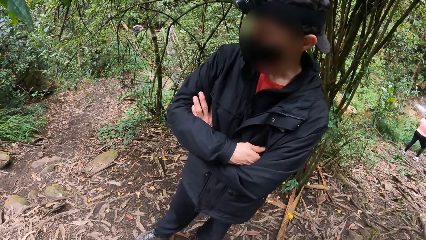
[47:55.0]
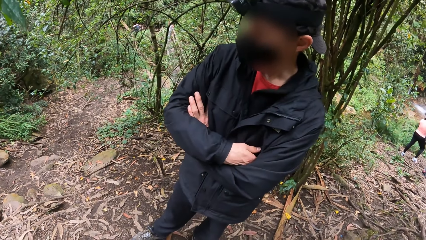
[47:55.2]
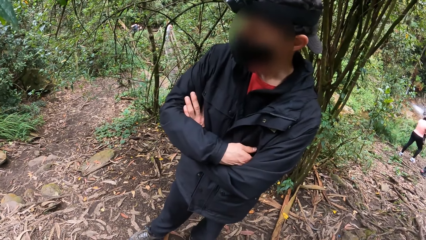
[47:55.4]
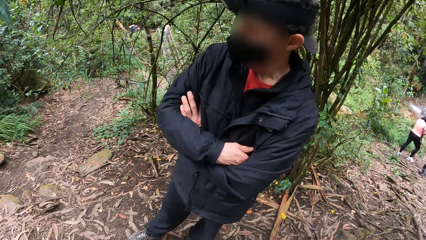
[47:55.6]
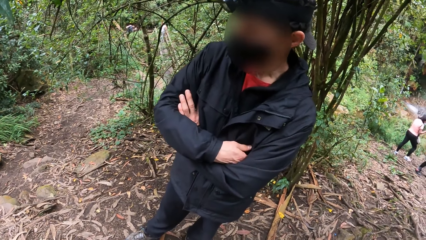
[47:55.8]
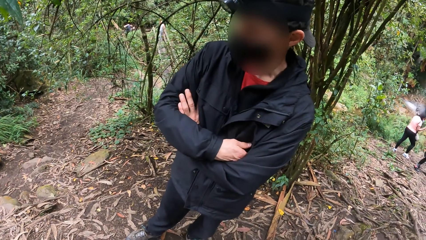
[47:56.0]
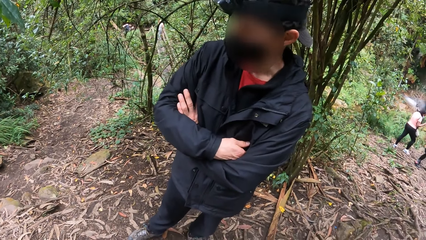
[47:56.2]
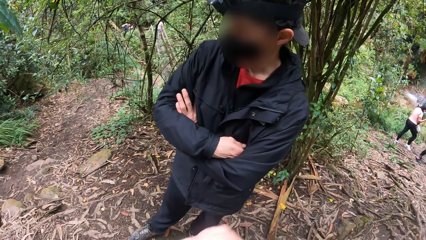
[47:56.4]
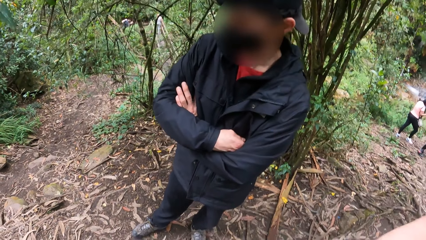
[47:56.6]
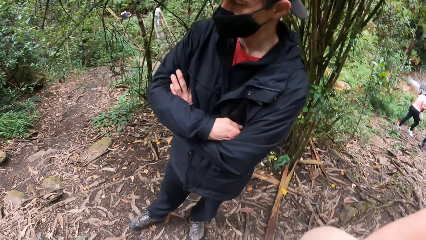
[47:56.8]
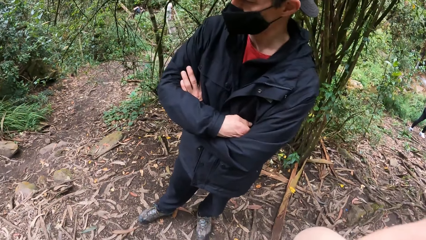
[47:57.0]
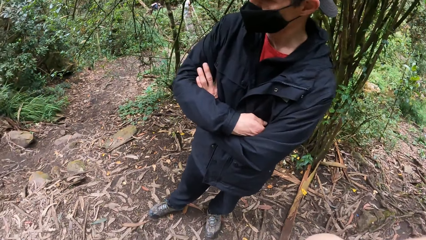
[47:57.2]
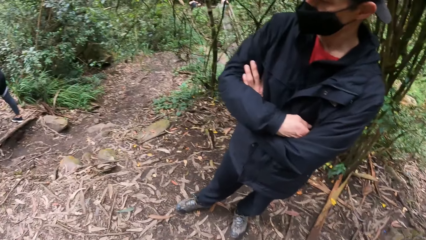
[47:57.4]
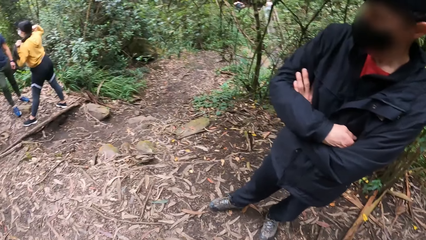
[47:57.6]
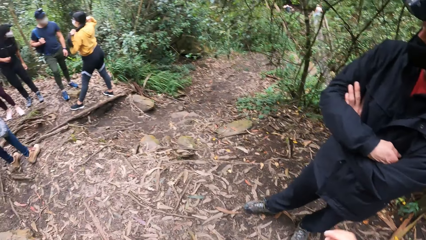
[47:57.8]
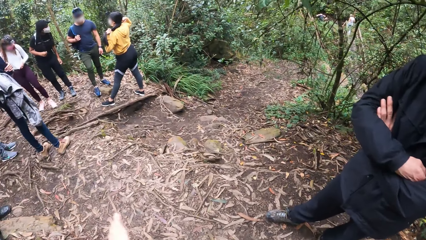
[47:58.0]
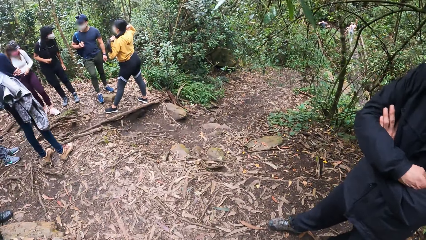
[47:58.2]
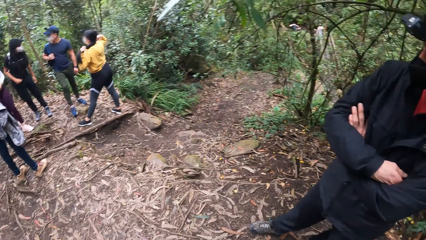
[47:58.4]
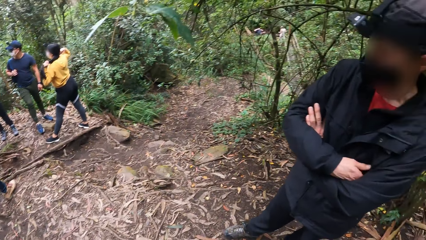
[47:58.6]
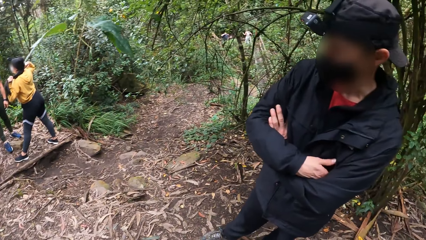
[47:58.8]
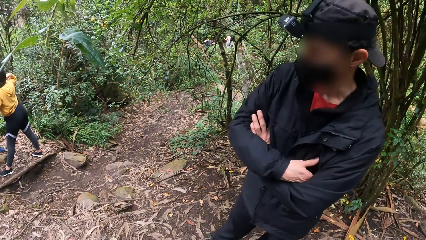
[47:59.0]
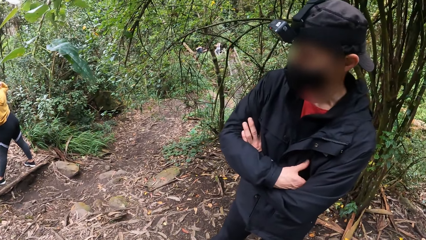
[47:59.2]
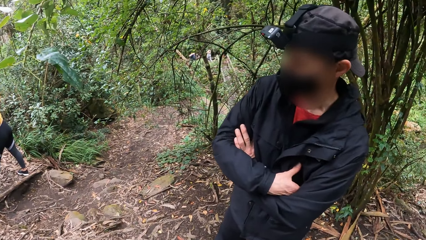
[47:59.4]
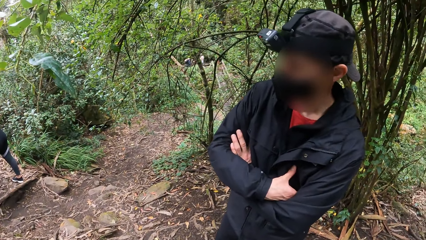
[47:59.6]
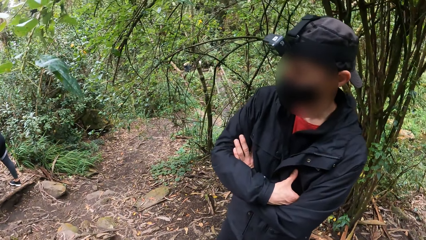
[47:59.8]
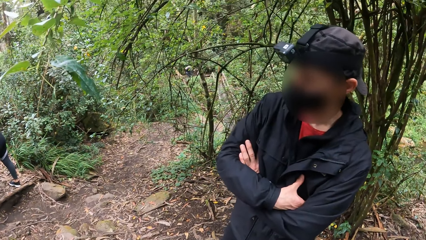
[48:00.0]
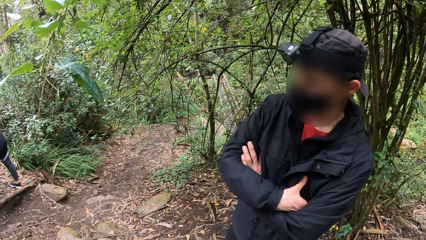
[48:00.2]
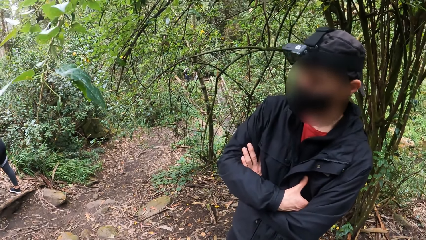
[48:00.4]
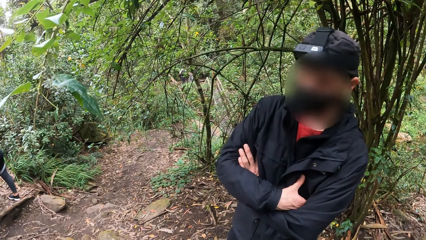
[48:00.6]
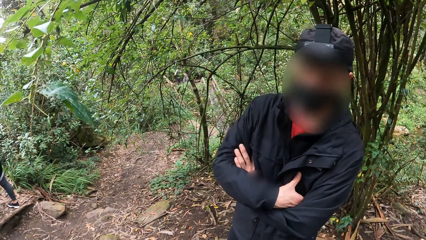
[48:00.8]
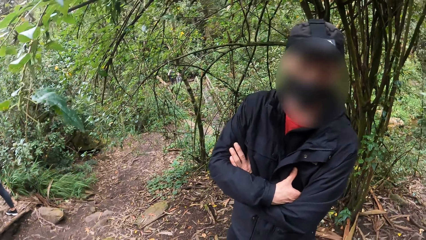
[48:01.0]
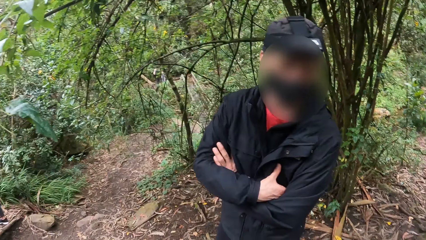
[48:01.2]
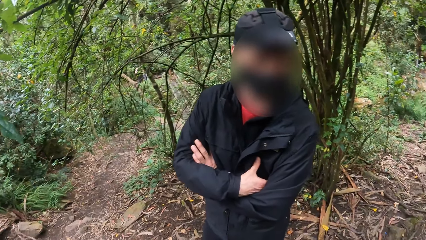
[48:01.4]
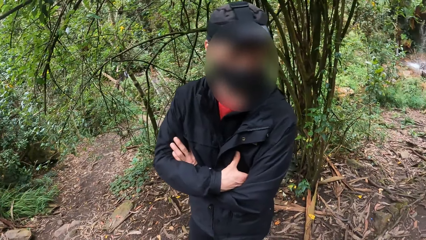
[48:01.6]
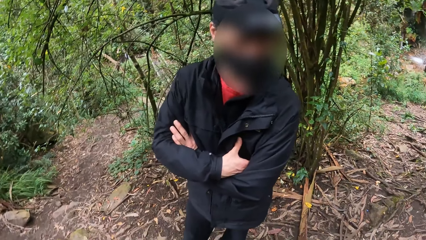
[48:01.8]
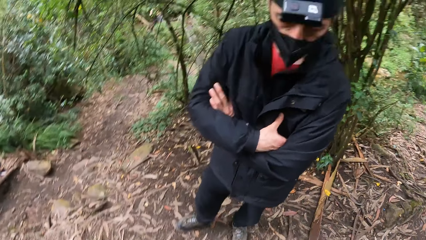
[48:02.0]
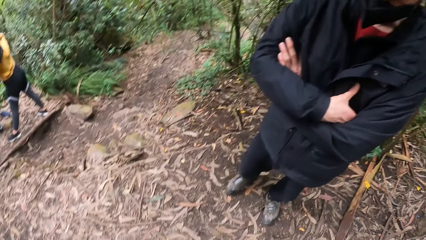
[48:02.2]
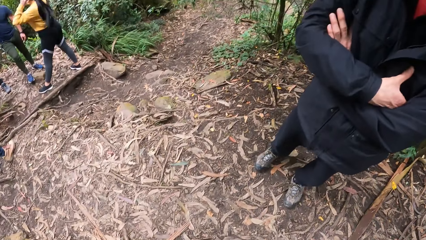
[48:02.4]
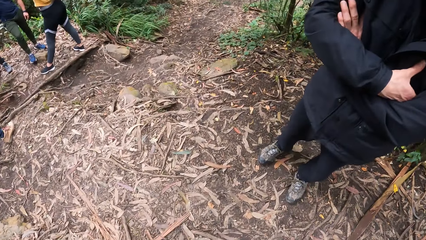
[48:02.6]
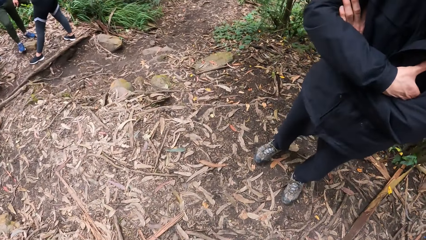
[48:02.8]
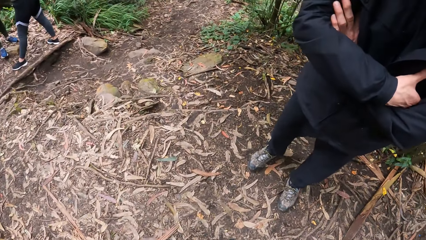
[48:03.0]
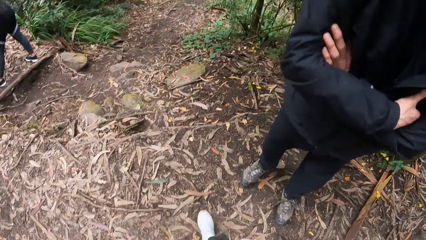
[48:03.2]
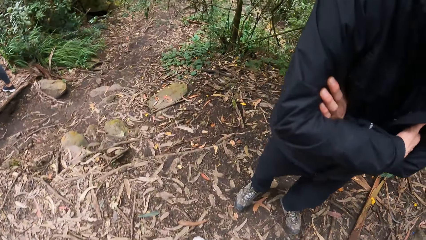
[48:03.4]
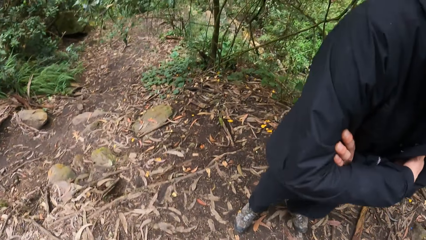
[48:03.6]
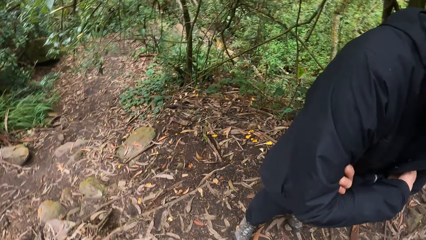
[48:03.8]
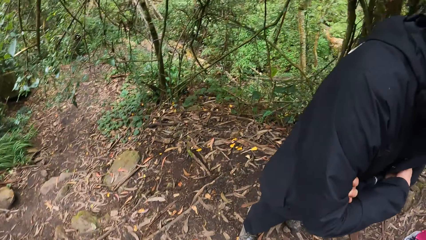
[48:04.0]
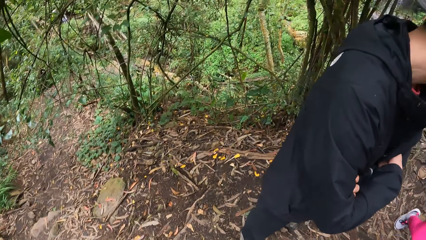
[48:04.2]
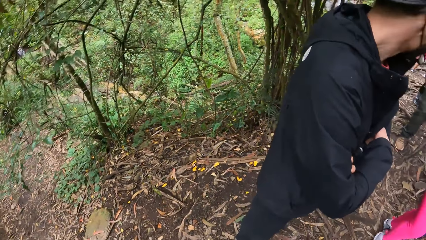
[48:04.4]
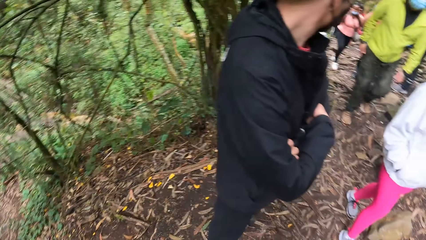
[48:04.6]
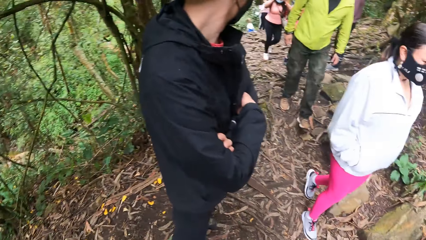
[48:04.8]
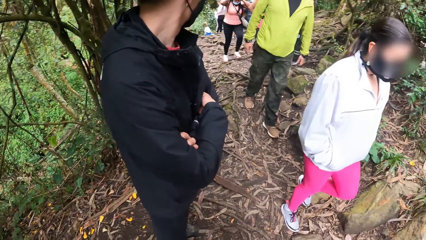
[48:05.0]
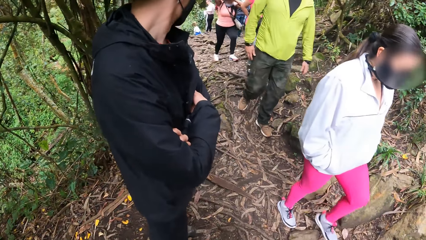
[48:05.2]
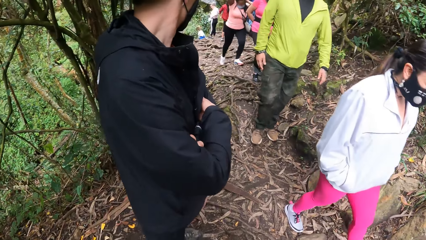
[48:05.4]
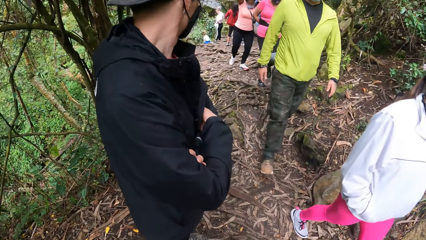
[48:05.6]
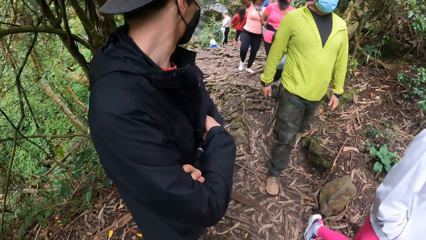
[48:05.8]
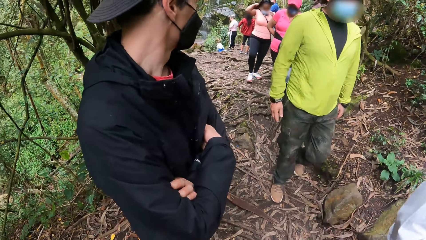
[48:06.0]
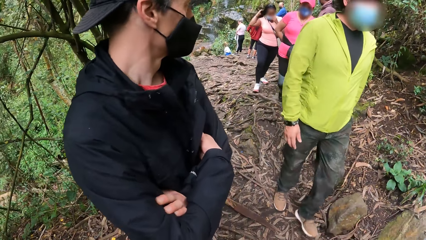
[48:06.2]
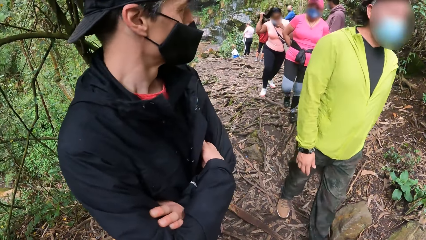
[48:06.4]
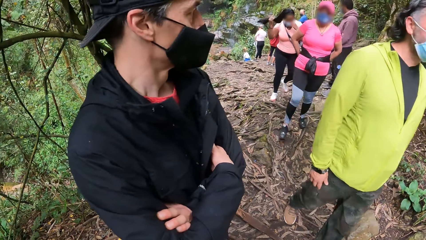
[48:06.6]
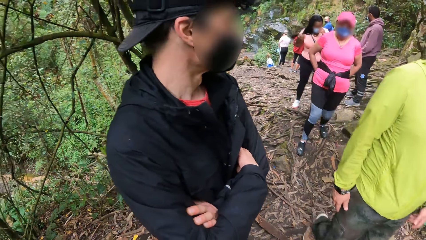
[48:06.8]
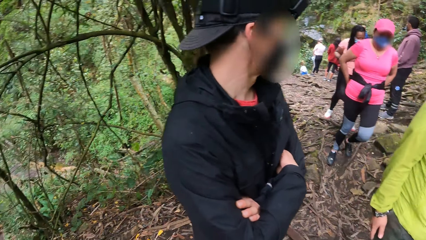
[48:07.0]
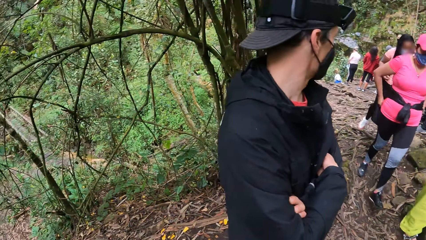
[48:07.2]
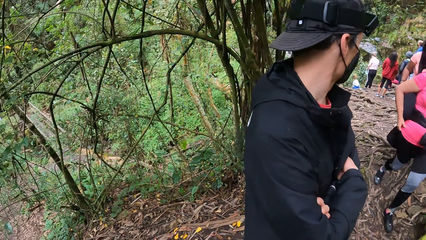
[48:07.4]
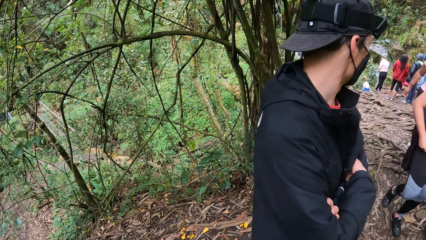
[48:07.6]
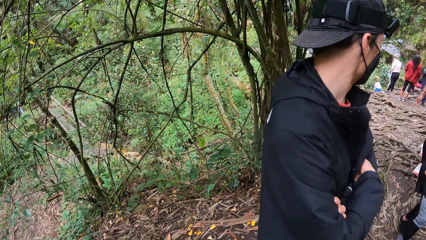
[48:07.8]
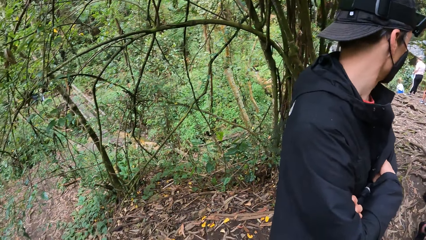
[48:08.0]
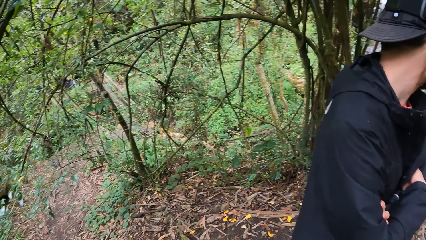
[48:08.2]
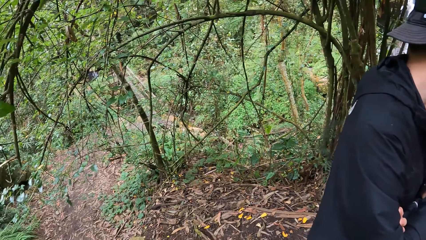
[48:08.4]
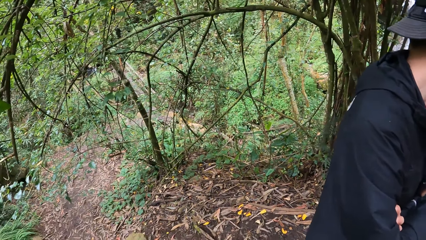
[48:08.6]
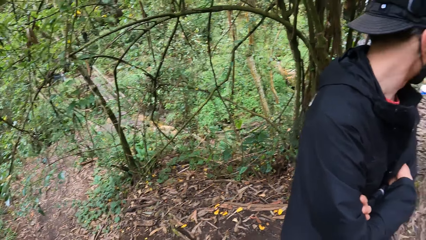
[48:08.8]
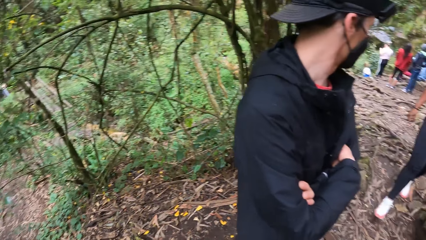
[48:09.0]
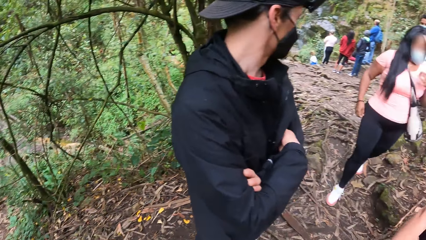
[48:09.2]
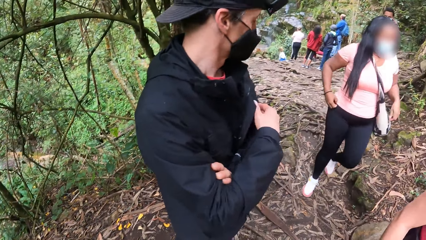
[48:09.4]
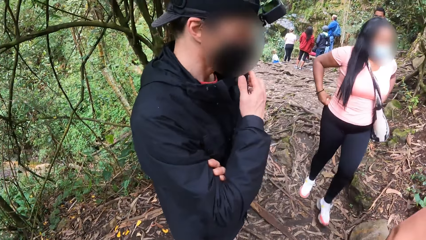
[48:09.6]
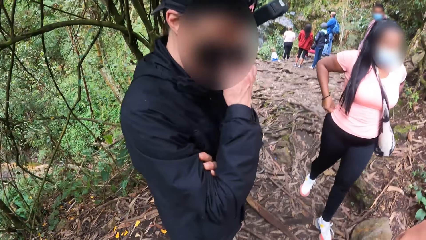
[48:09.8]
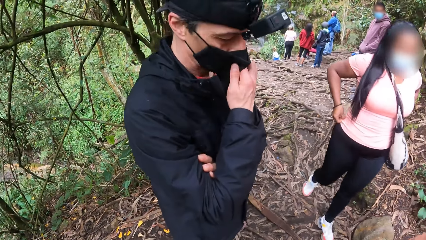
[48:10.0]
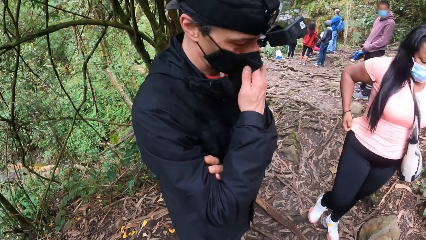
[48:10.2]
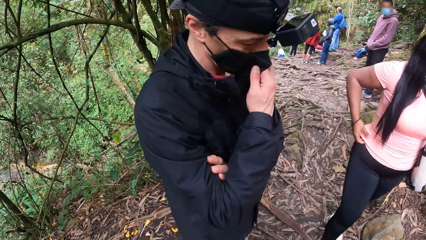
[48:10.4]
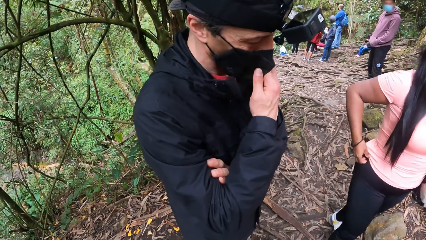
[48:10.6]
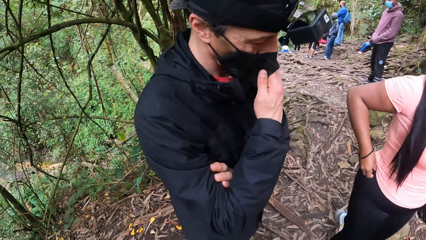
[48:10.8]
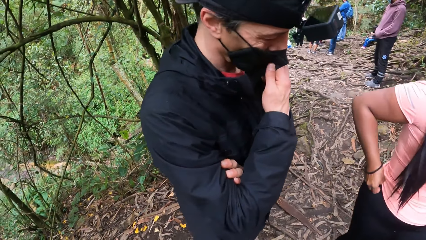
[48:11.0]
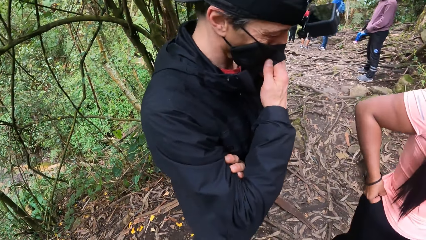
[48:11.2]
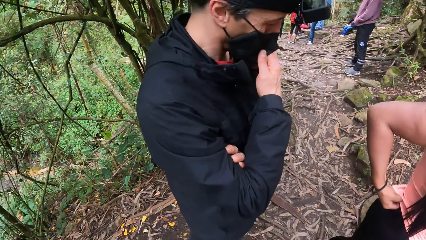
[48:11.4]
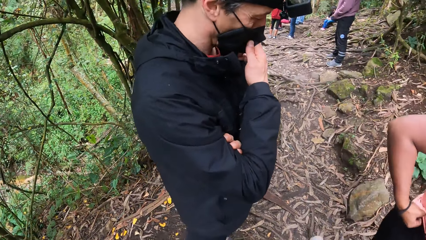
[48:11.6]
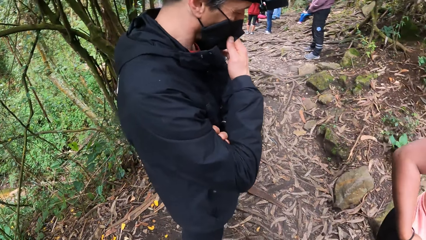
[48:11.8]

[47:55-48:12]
The camera wearer raises the hand. They look around. The man adjusts a face mask on his face with his right hand.
